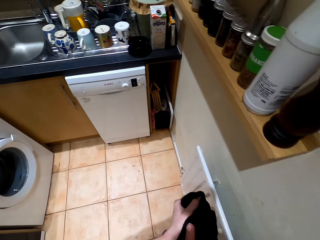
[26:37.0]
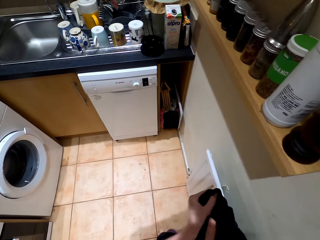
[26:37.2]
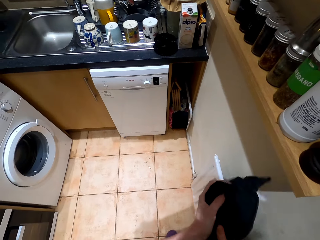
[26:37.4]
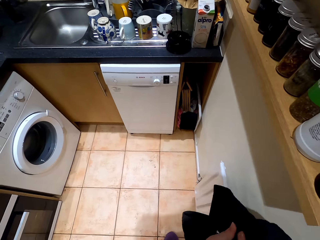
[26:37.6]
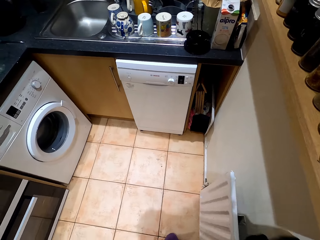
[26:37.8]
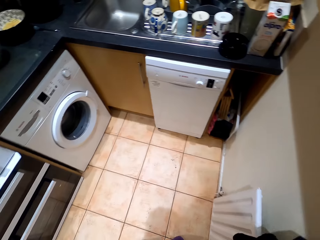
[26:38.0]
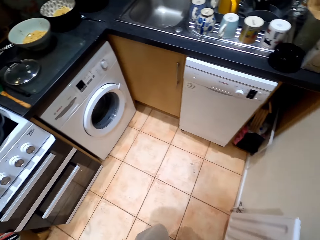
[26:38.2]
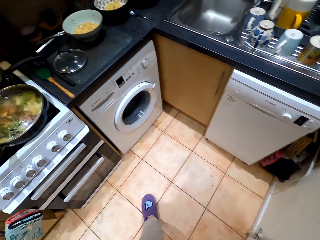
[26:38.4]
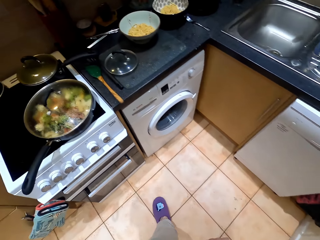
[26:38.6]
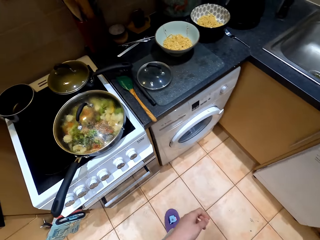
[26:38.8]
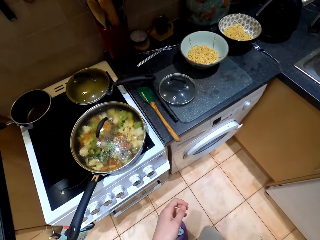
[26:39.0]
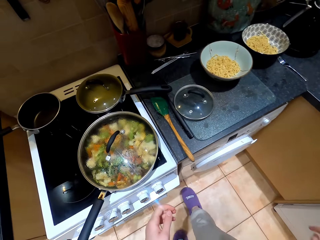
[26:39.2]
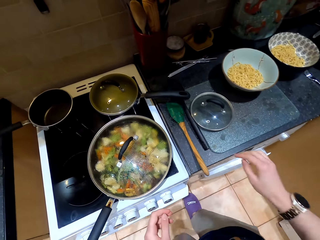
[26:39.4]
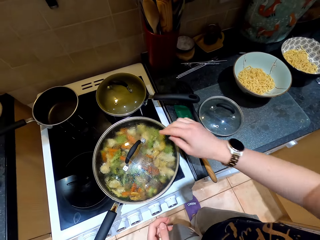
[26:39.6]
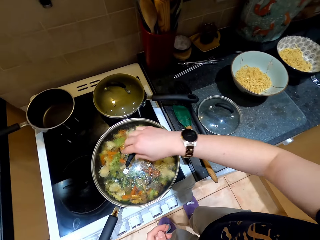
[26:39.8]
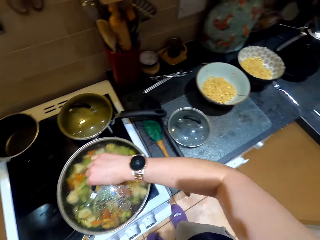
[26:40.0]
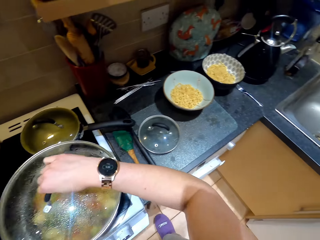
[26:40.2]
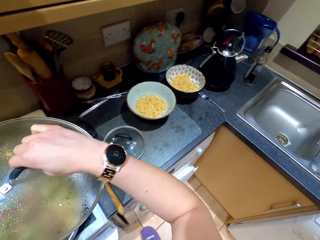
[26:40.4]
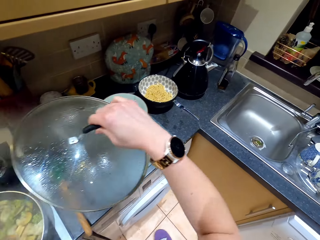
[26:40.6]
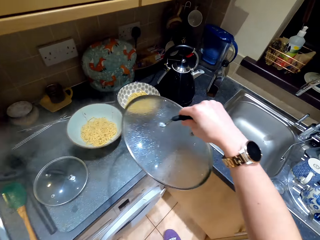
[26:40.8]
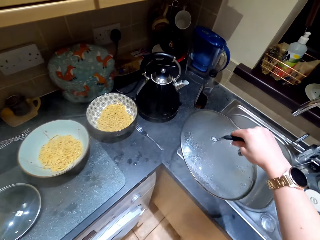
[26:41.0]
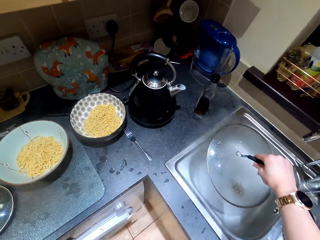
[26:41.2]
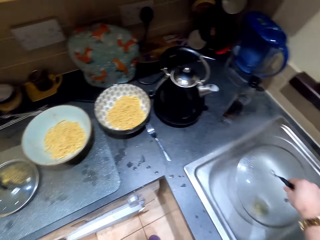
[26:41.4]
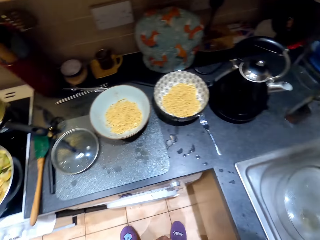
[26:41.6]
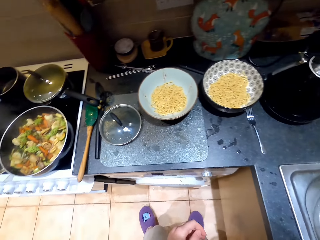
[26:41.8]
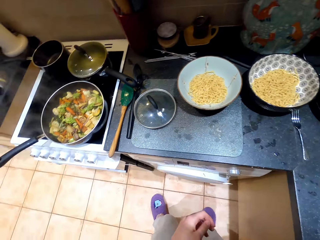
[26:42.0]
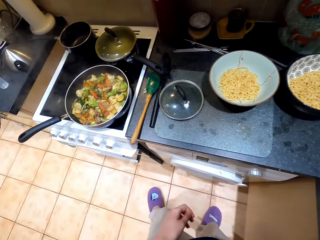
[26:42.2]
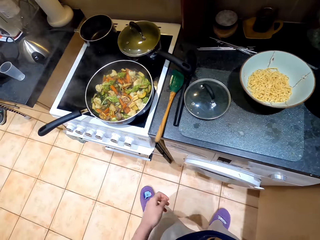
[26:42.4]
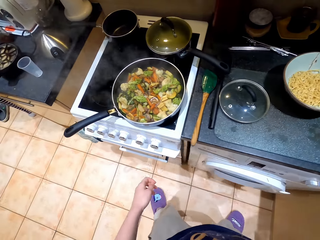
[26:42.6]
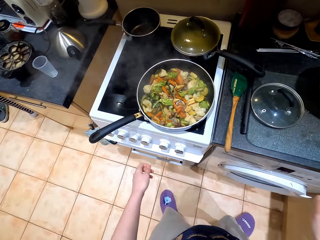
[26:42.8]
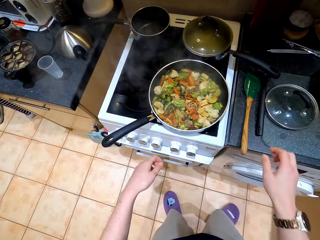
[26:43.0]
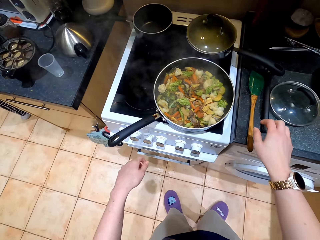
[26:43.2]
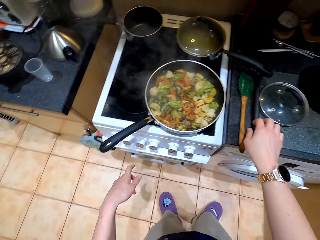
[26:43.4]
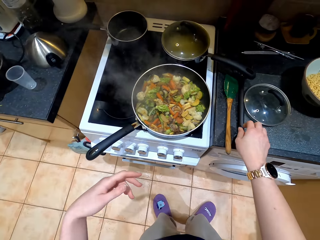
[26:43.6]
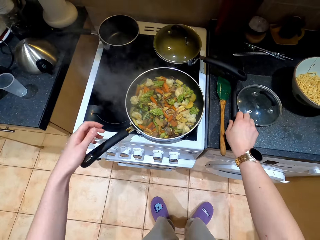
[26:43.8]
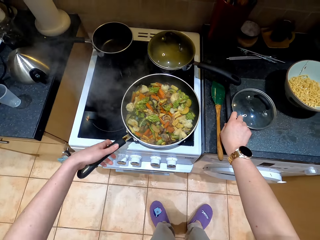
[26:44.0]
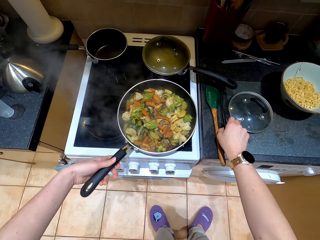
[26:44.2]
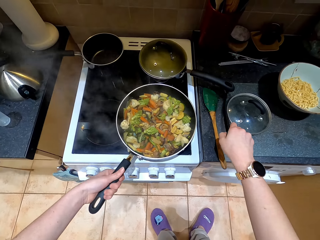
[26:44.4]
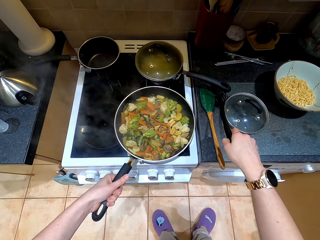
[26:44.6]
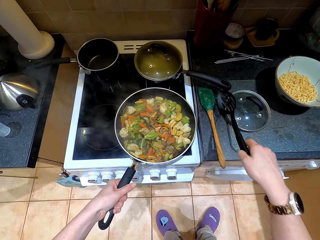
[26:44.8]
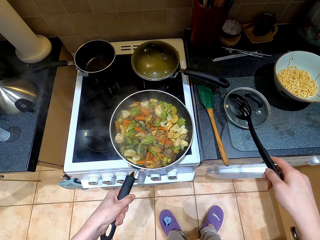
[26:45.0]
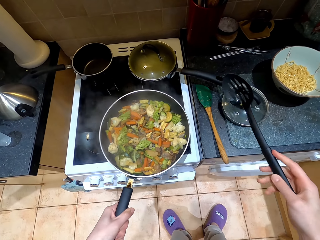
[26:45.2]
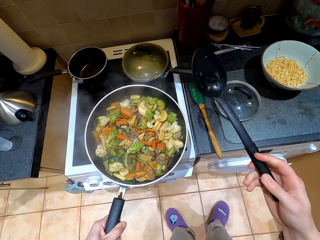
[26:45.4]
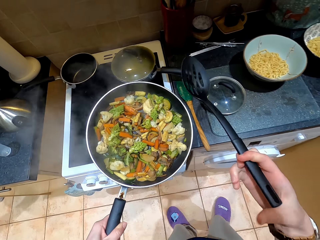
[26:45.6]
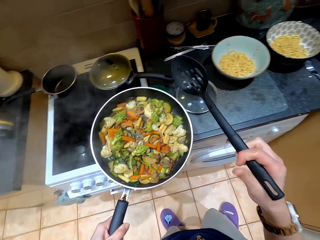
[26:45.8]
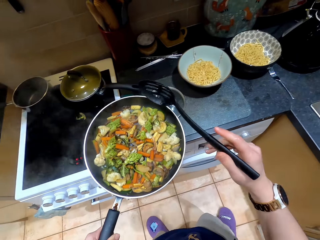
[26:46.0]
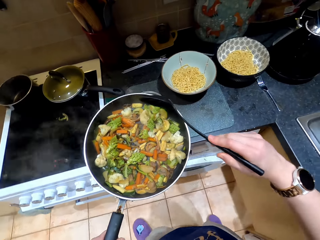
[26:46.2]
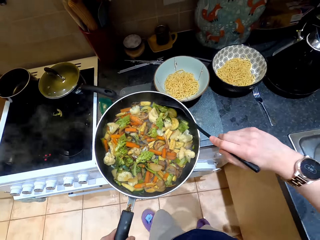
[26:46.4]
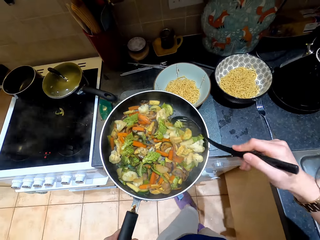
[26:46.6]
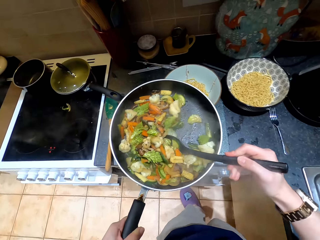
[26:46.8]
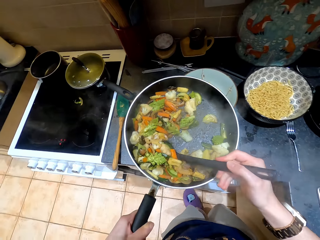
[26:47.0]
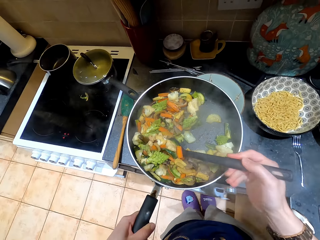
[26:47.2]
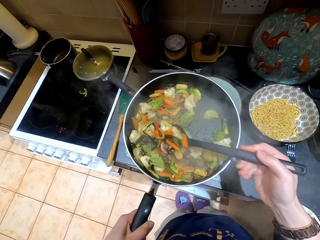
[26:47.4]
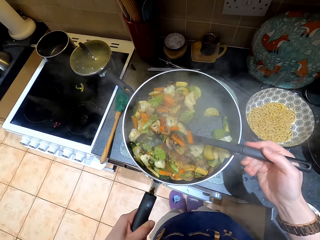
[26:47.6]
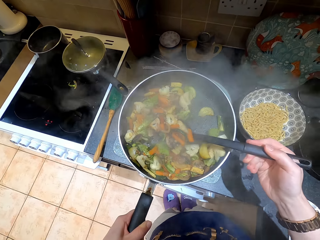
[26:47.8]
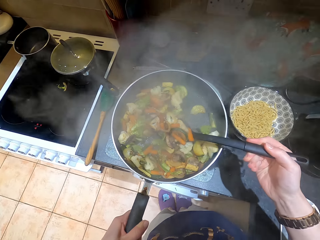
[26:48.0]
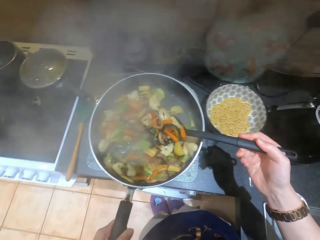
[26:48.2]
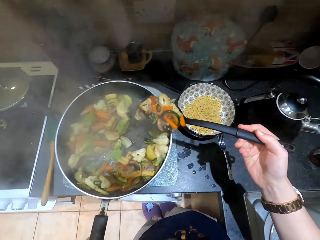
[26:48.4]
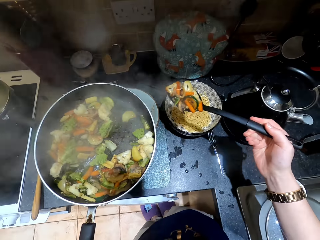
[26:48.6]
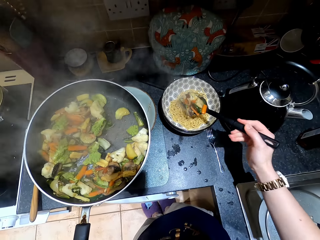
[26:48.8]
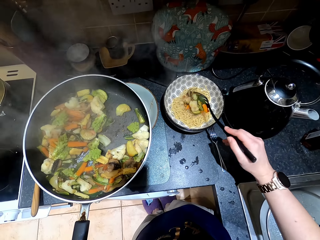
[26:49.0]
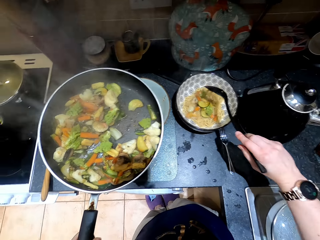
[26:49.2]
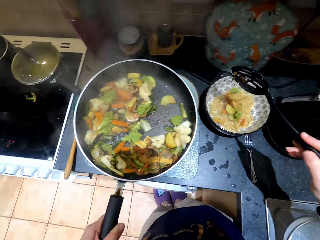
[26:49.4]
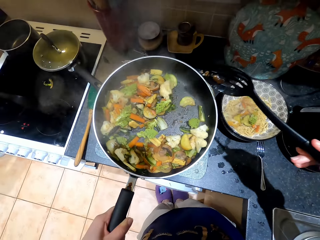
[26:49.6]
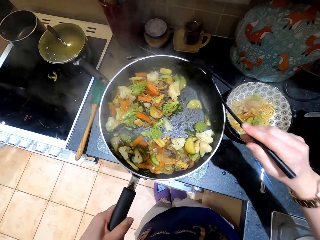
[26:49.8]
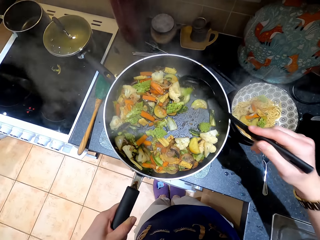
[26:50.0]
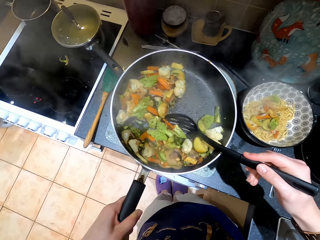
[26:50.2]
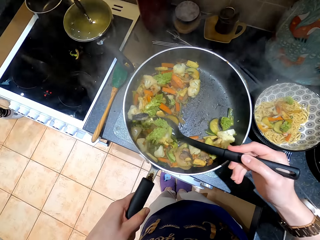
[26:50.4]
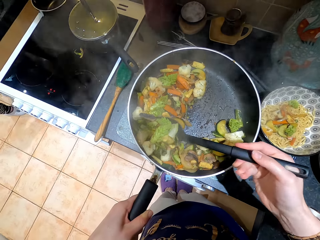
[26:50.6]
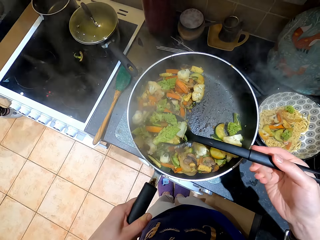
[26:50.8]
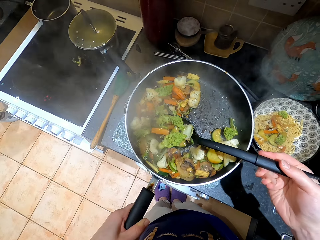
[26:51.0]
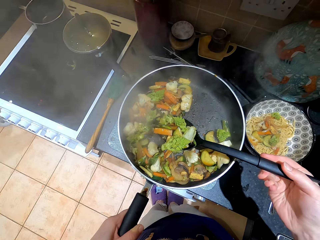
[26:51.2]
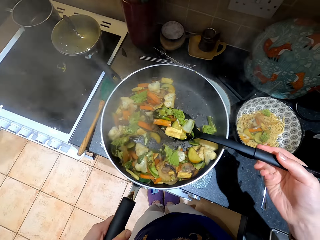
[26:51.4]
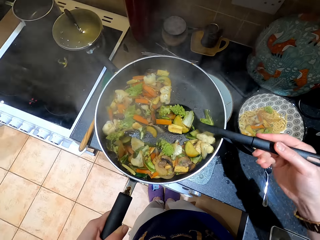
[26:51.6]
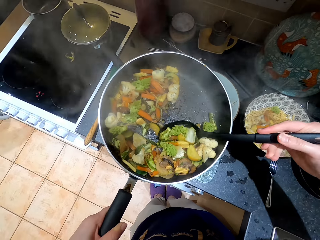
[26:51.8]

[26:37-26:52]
The camera wearer picks a towel. She wipes her hands. She hangs the towel. She walks in the room. She opens the cooking pot. She places the lid on the sink. She walks towards the cooker. She holds the cooking pot. She picks up the serving spoon. She lifts the cooking pot. She scoops food and serves the food. She scoops a vegetable.

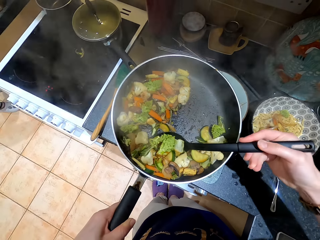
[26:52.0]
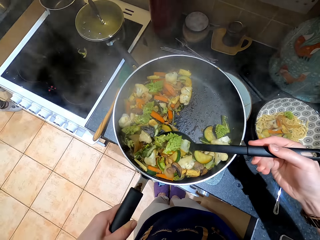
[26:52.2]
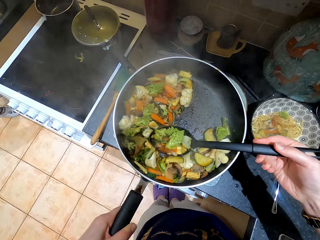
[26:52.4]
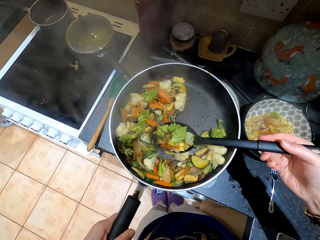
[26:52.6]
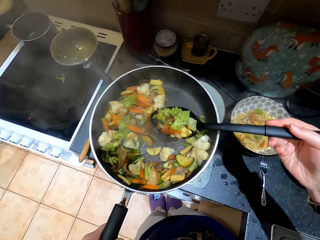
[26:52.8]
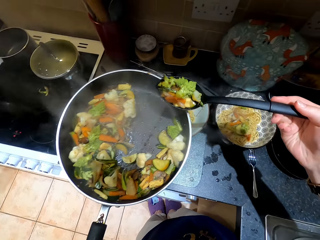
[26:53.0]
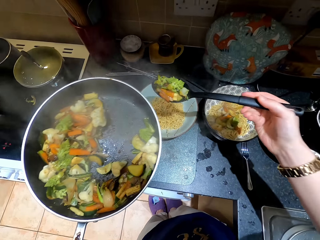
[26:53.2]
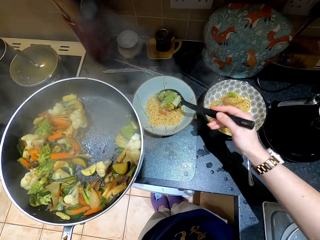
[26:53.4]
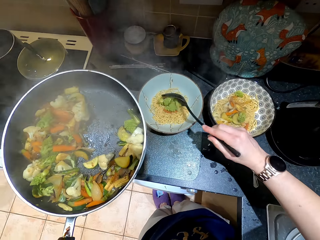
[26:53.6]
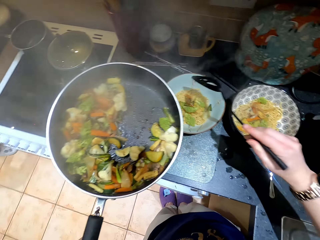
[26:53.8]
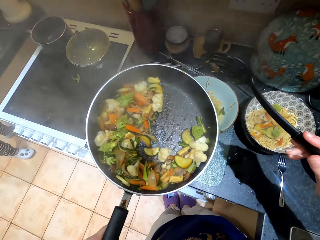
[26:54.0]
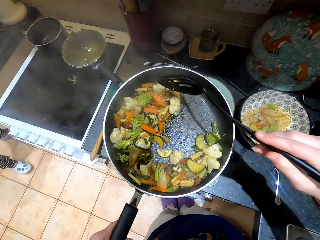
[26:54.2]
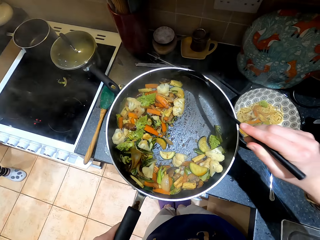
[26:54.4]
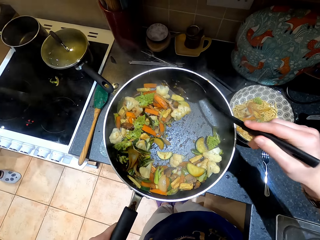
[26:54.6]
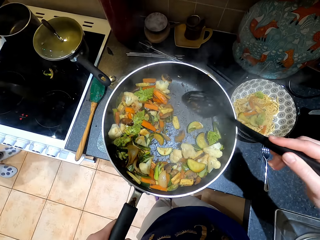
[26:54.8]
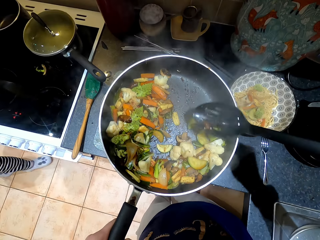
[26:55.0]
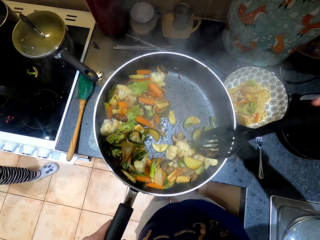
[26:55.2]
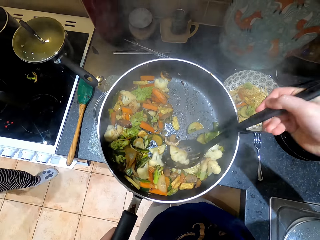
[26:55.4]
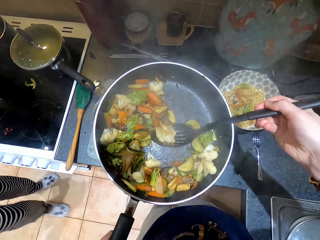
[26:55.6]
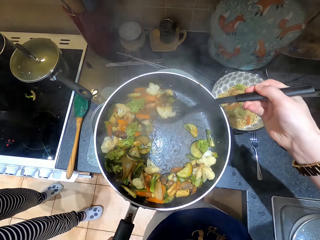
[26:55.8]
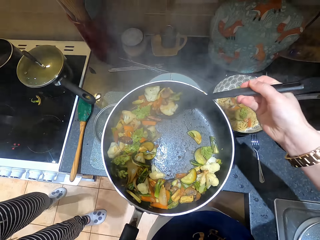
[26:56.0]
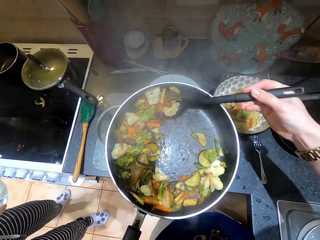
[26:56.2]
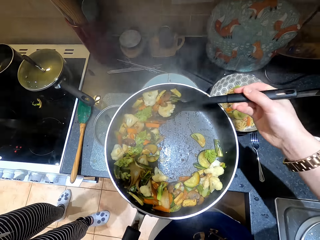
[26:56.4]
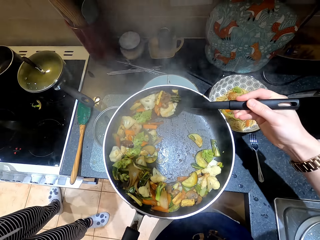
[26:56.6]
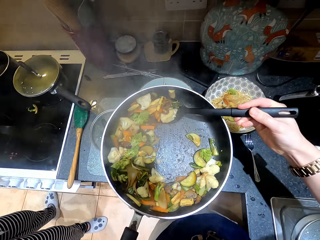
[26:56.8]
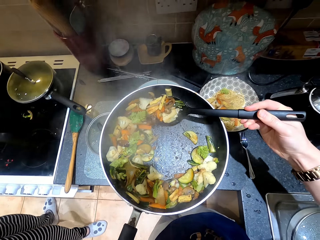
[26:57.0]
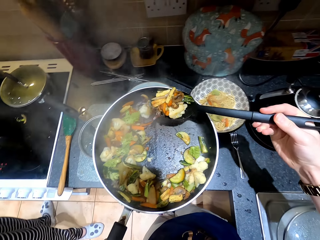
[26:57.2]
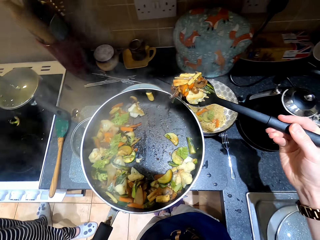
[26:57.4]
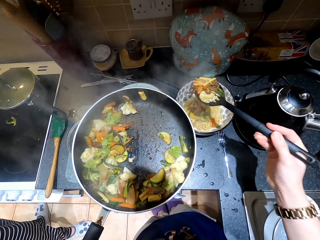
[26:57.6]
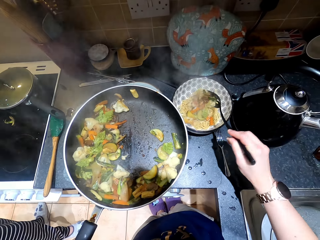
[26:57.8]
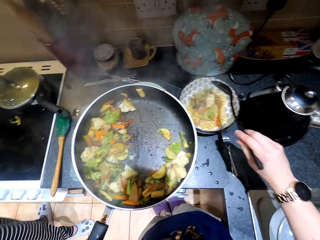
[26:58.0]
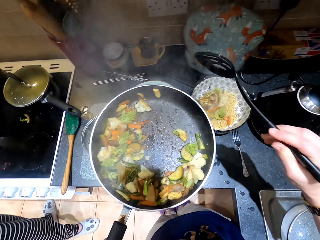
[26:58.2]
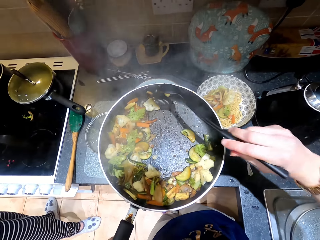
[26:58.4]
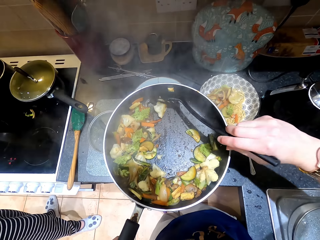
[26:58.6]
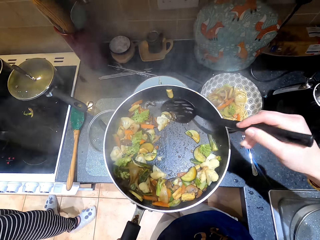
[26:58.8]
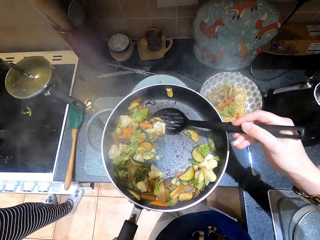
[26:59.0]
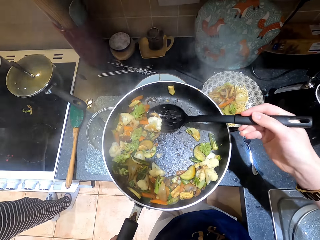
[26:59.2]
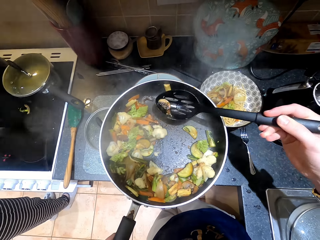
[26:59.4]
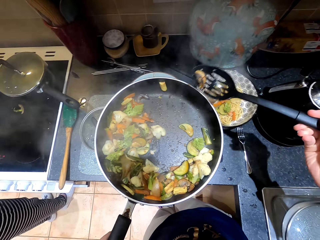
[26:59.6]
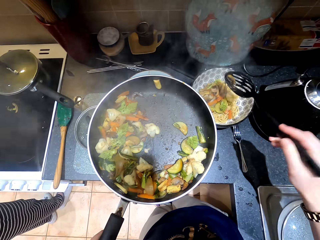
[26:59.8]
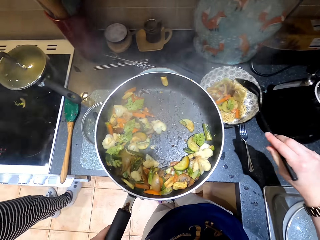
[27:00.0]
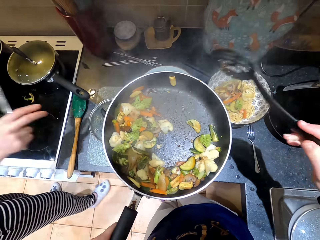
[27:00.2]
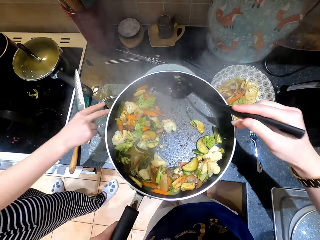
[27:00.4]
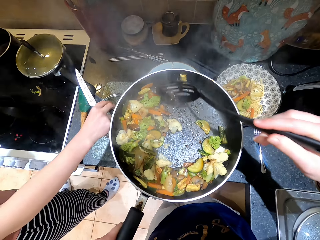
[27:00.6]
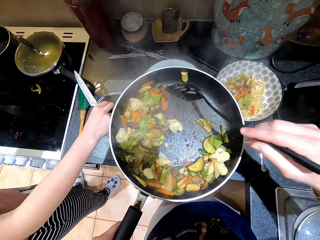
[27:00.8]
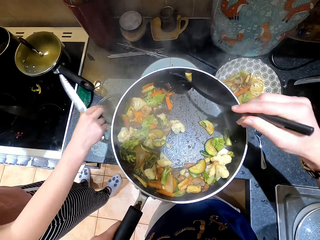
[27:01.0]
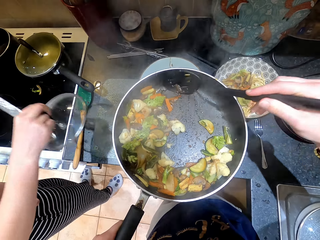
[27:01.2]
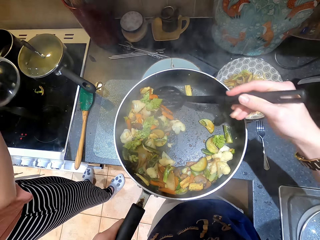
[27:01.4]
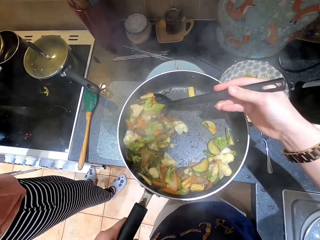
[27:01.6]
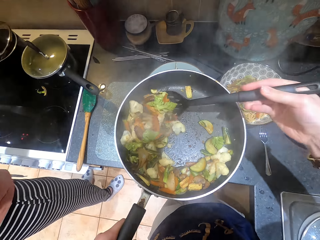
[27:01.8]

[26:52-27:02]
The camera wearer scoops vegetables. They serve food. A lady moves around. The camera wearer moves the food. They scoop the food. They serve the food. They scoop the food. They serve the food. The lady opens a cooking pot. The camera wearer touches the food.
